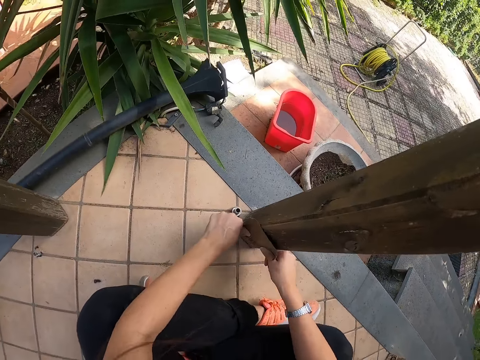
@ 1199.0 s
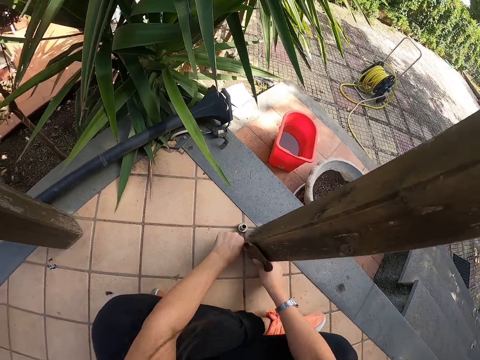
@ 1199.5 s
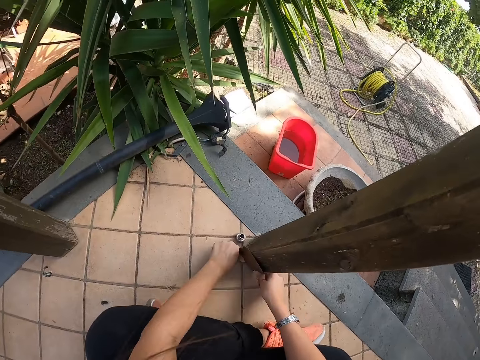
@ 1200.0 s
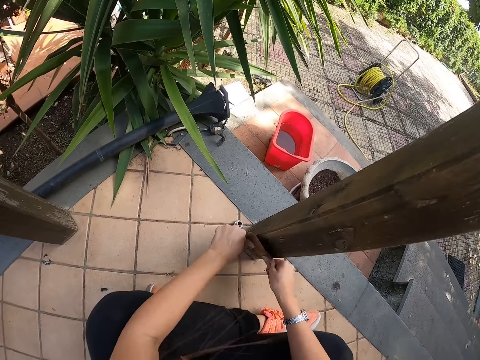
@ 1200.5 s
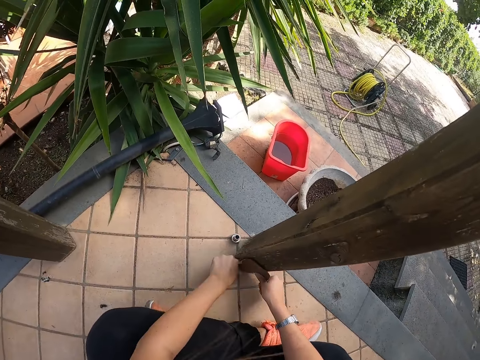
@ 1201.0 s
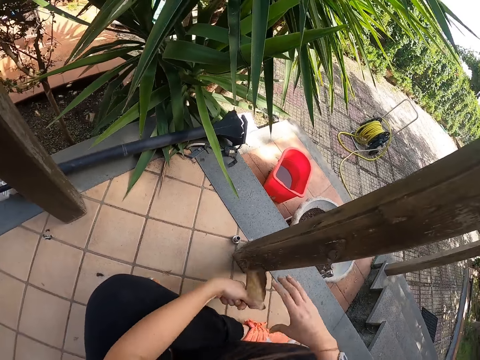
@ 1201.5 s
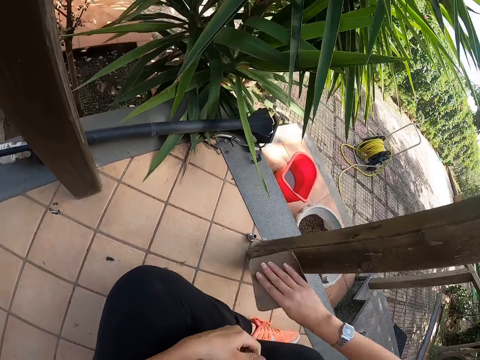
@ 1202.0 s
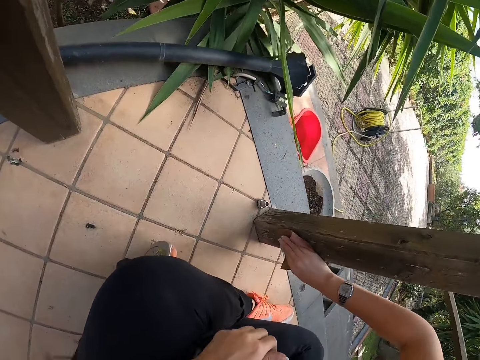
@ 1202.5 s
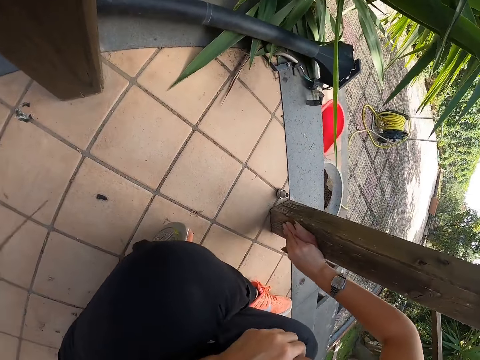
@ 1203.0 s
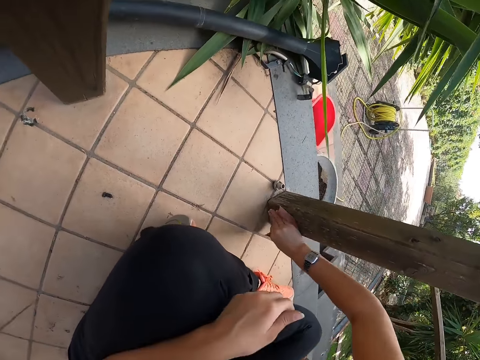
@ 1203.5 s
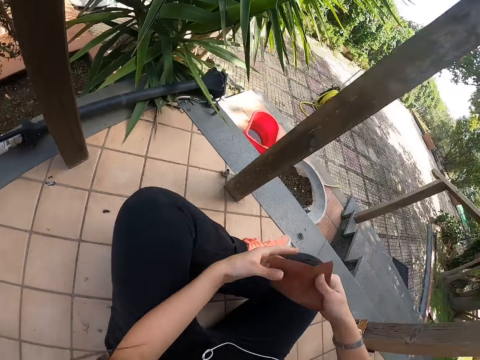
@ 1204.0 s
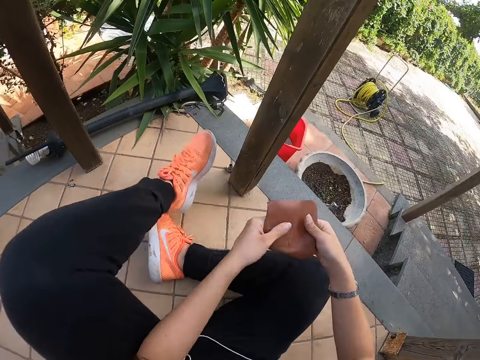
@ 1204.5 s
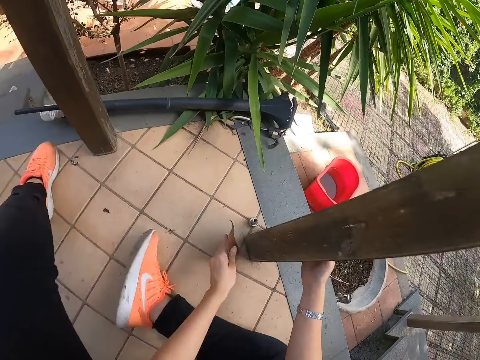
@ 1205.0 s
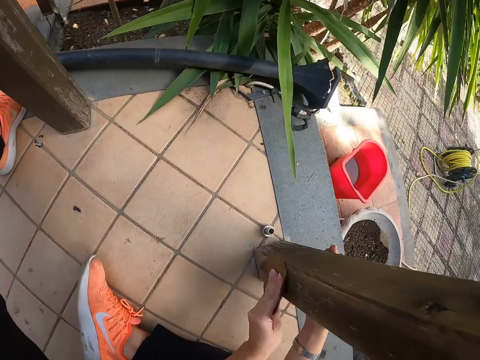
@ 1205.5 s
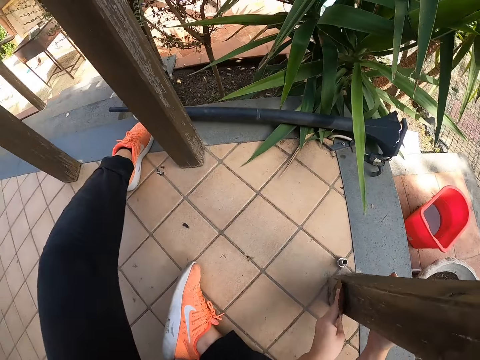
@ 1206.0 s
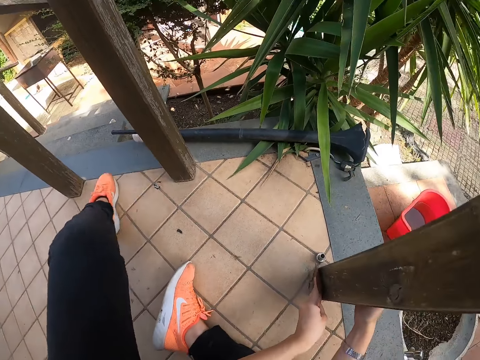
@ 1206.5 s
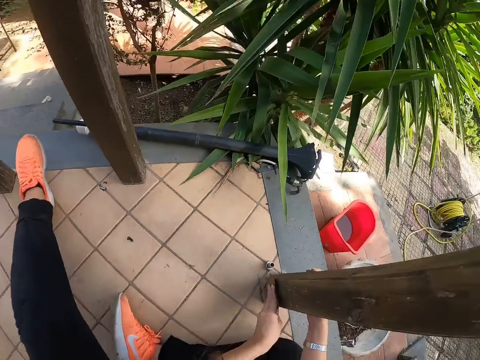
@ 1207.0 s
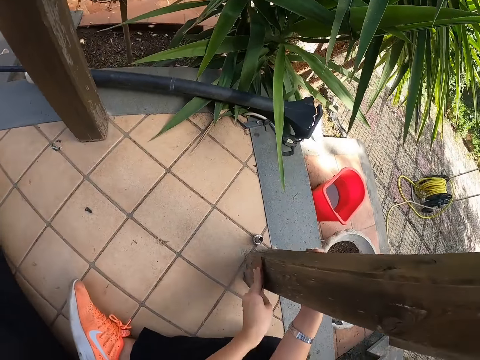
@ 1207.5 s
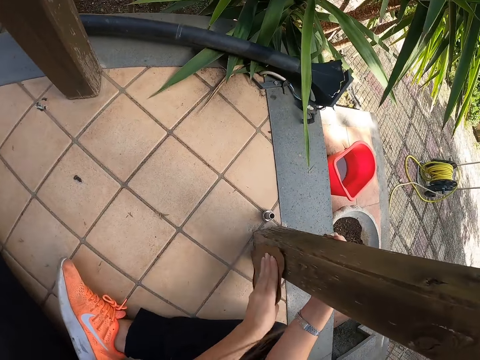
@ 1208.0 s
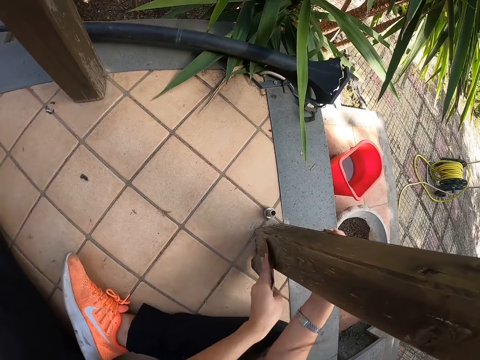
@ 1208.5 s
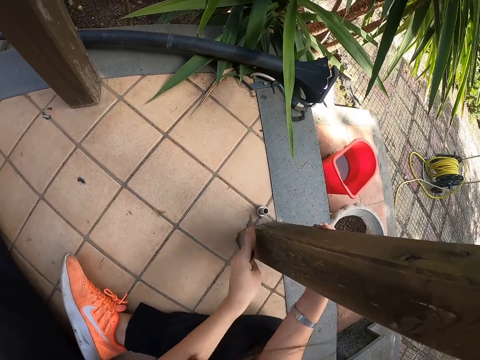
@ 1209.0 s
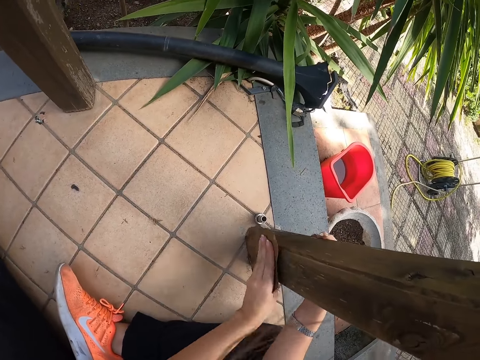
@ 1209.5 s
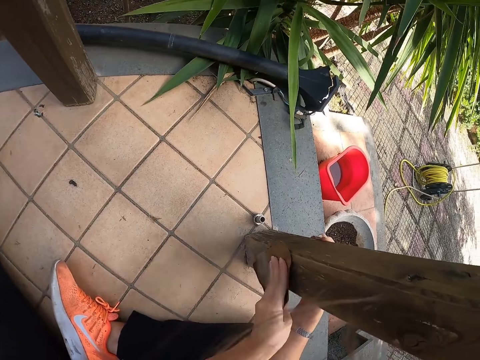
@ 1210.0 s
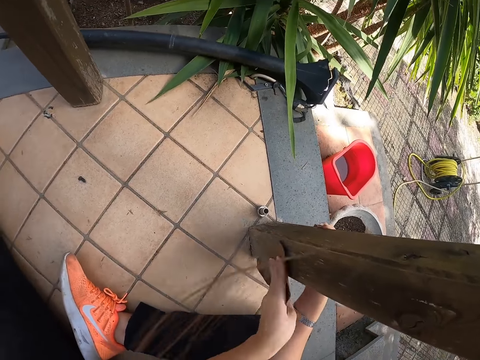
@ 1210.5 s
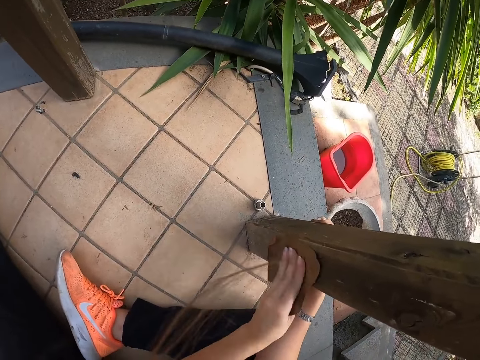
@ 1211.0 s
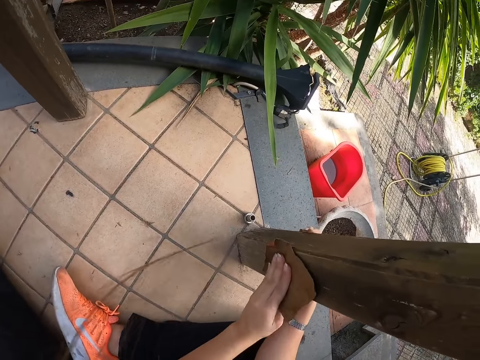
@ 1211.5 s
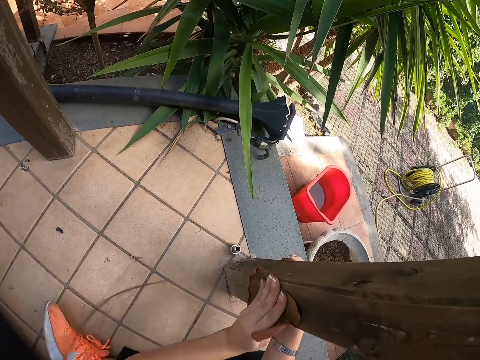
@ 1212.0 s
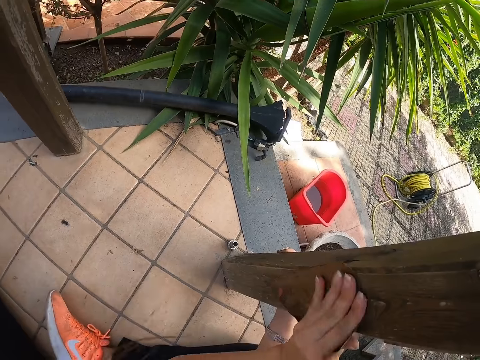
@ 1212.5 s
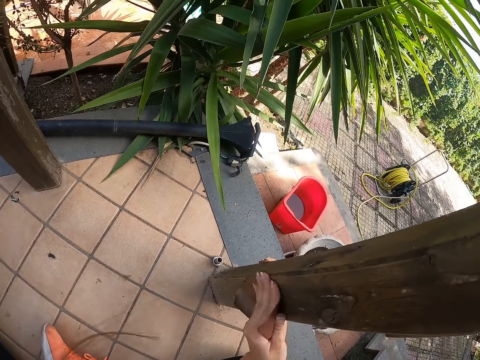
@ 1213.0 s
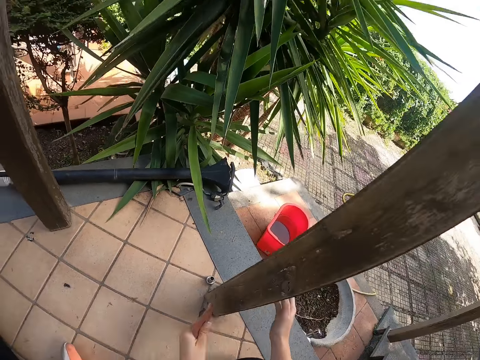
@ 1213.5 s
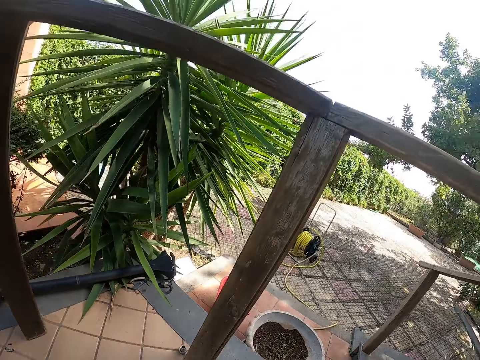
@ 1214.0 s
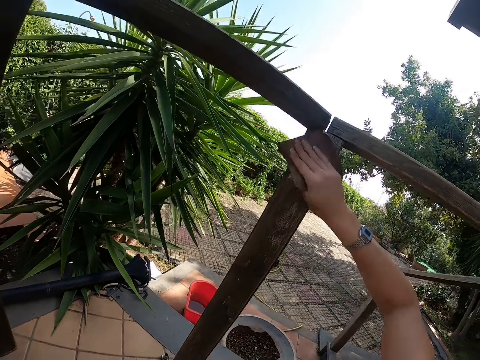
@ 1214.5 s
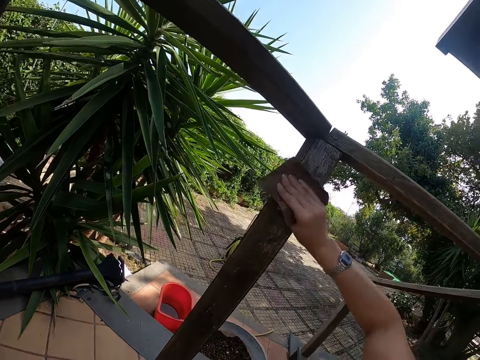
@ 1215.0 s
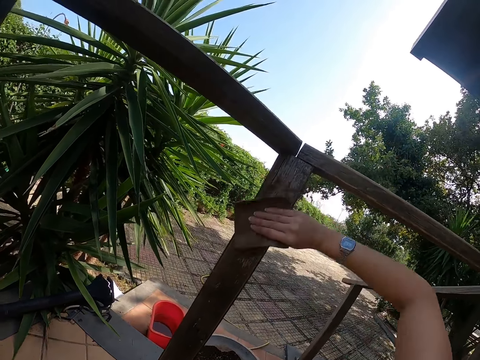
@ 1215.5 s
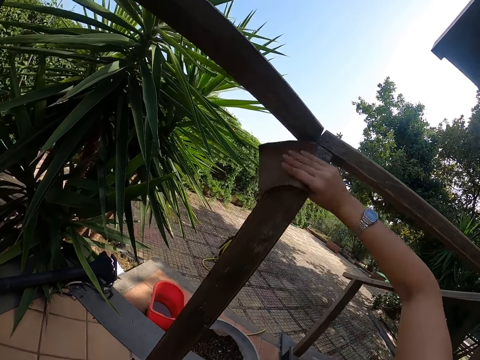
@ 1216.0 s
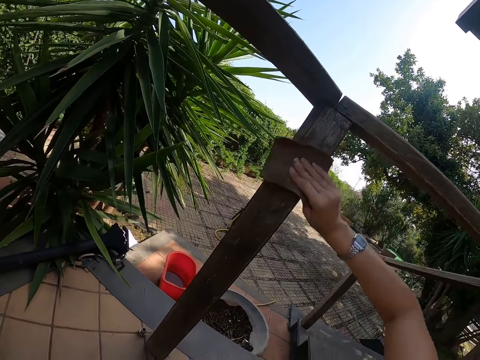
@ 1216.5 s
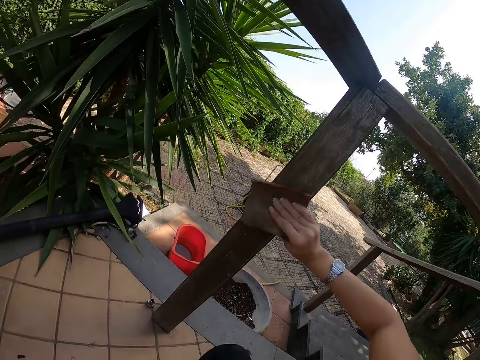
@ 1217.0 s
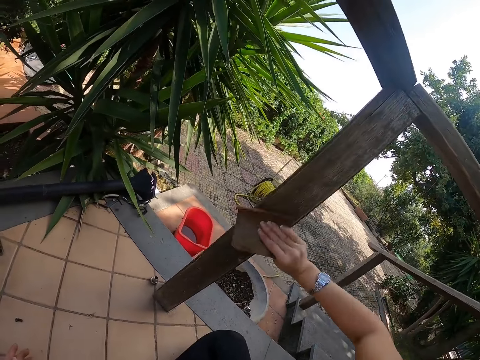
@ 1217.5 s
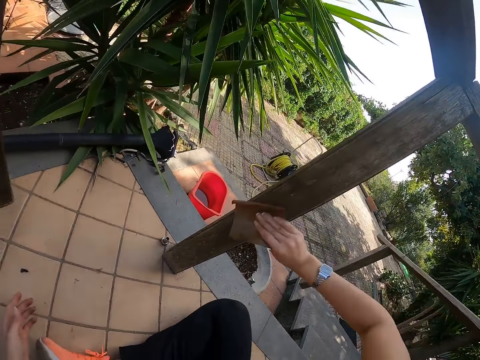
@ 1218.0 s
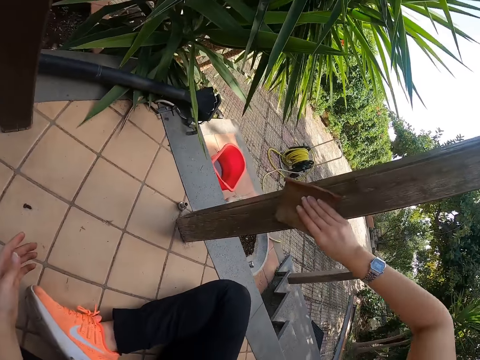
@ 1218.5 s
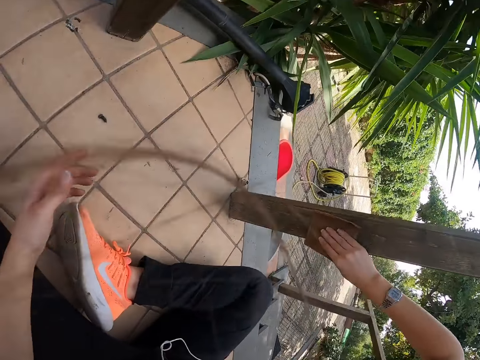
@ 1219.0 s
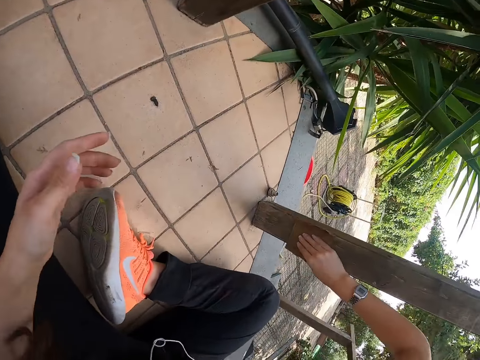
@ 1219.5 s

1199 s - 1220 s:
The camera wearer adjusts the sandpaper. She smoothens the front porch with the sandpaper in her right hand. She passes the sandpaper from her right hand to her left hand. She adjusts herself on the floor. She holds the front porch with her right hand. She smoothens the front porch with the sandpaper in her left hand. She passes the sandpaper from her left hand to her right hand. She smoothens the front porch with the sandpaper in her right hand.

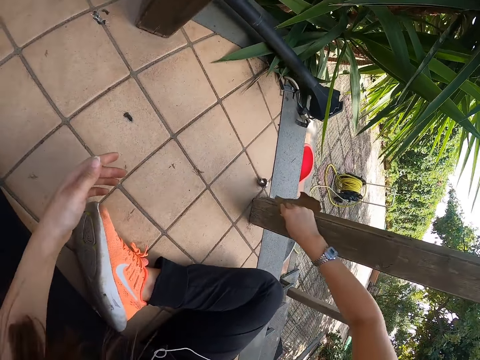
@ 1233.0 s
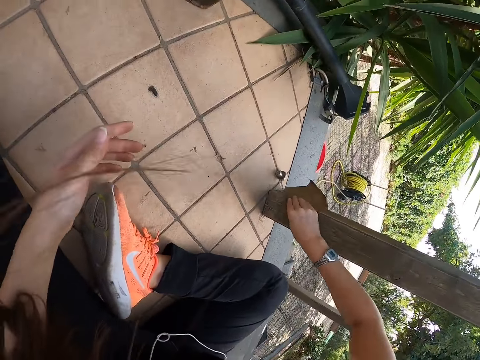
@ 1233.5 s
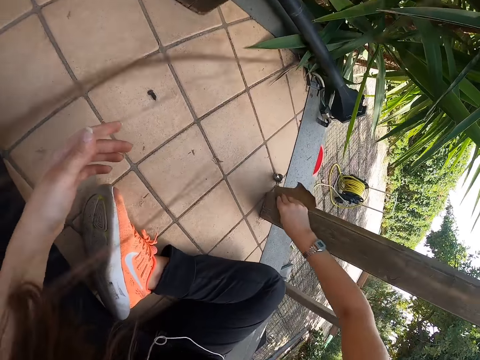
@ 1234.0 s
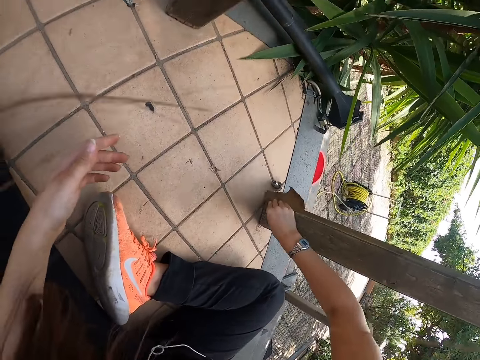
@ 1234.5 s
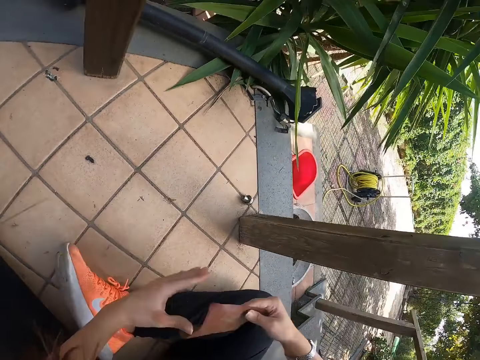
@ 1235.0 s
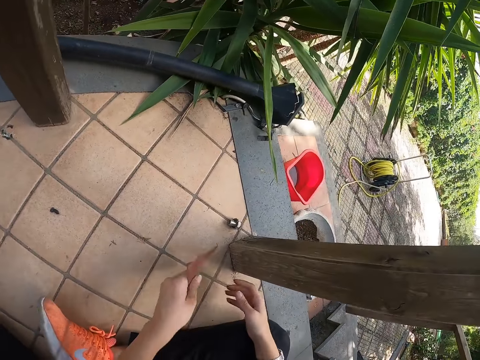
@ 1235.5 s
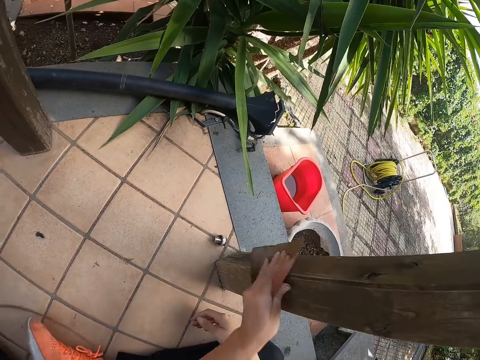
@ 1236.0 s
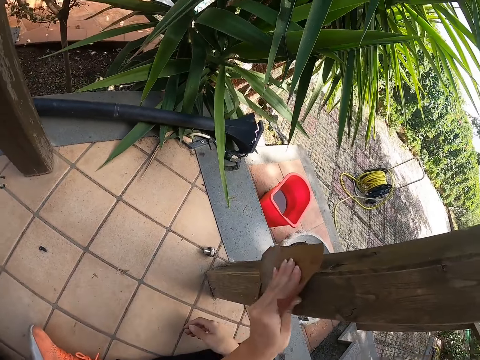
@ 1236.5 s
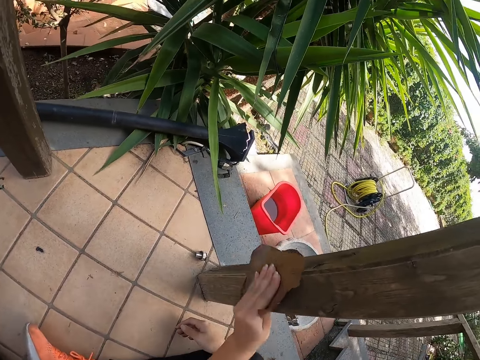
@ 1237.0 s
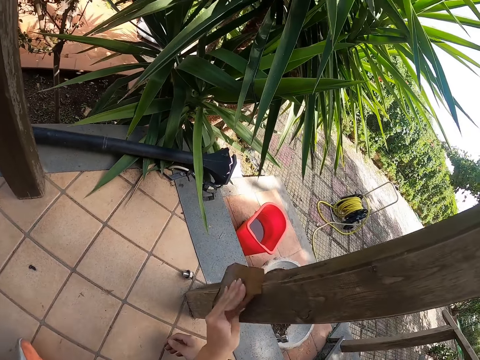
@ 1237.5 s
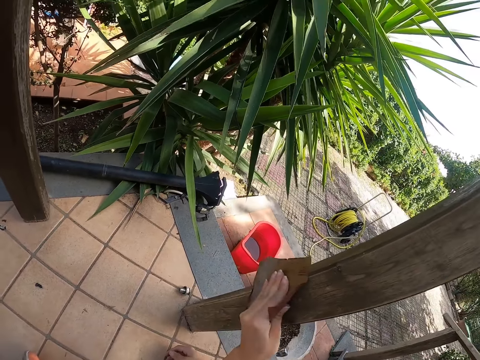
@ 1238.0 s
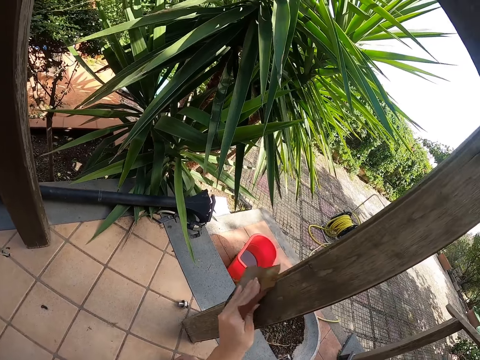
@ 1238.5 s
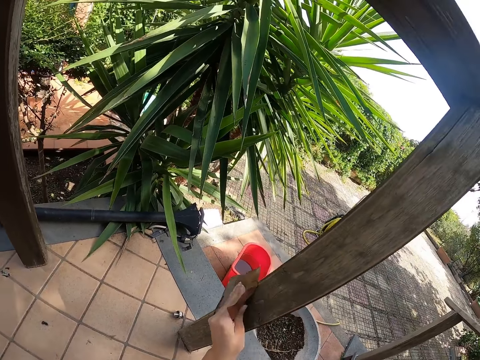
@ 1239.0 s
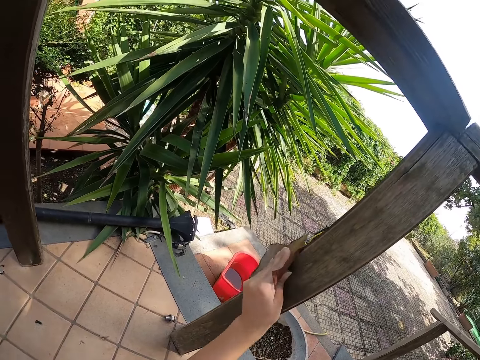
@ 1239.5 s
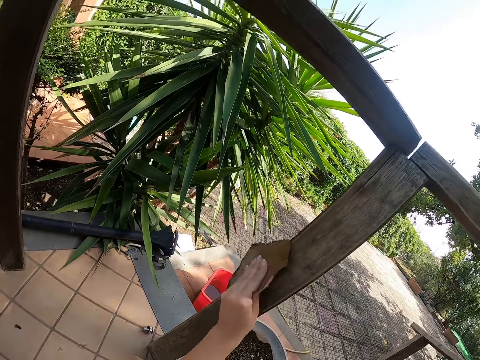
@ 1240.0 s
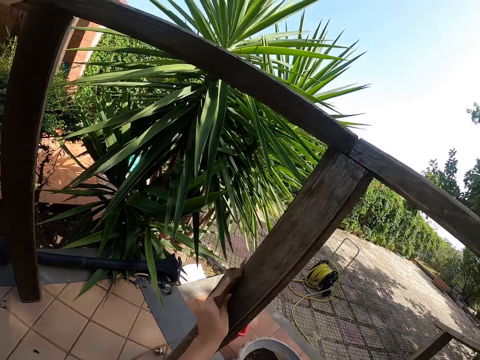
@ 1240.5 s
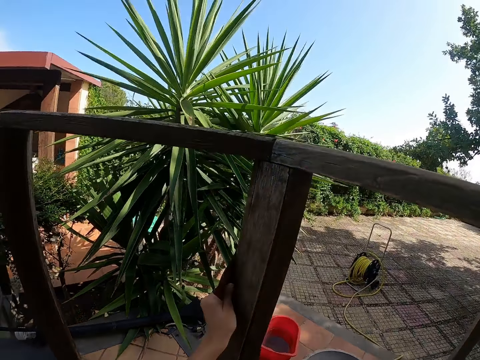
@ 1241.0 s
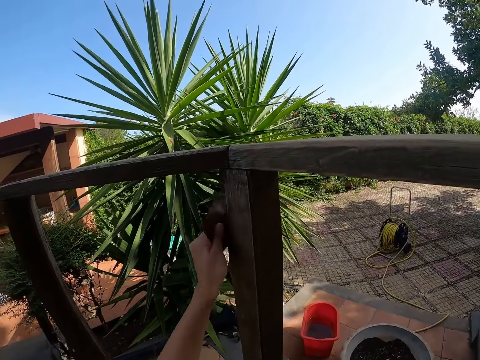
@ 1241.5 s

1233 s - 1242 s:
The camera wearer passes the sandpaper from her right hand to her left hand. She smoothens the front porch with the sandpaper in her left hand.
